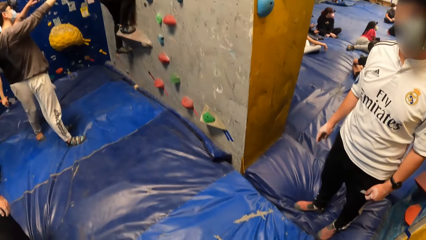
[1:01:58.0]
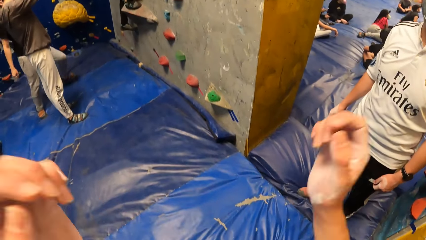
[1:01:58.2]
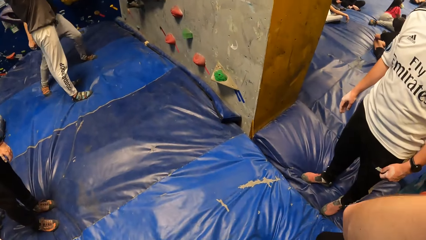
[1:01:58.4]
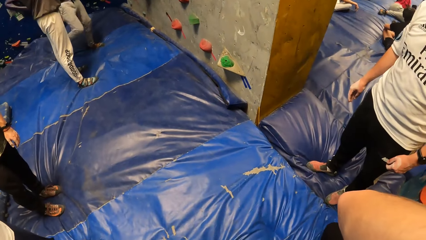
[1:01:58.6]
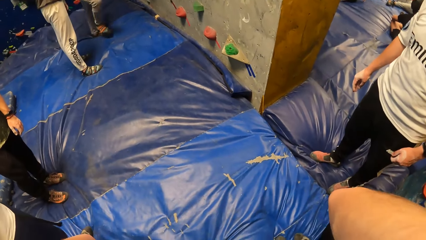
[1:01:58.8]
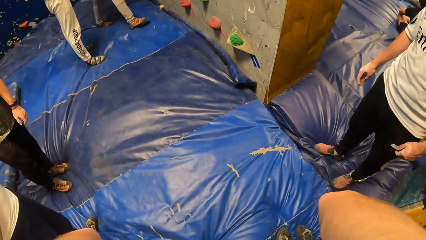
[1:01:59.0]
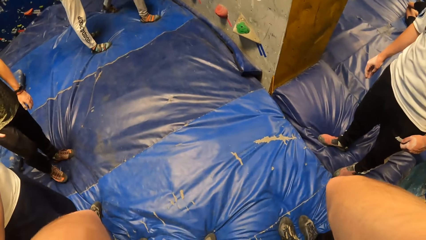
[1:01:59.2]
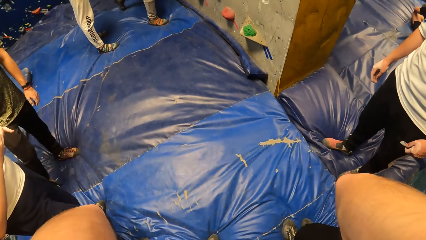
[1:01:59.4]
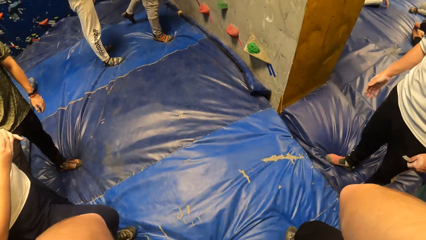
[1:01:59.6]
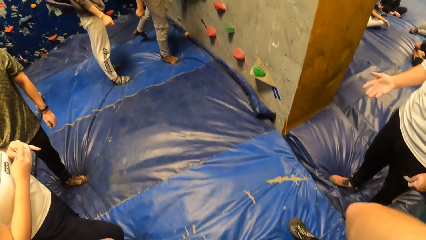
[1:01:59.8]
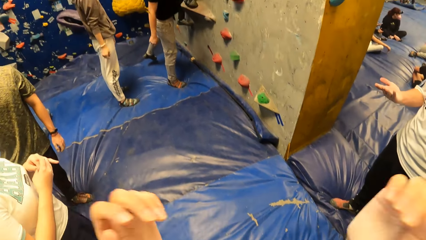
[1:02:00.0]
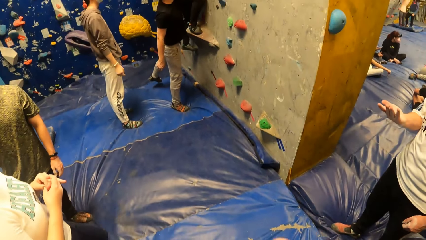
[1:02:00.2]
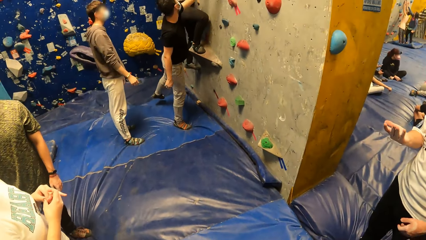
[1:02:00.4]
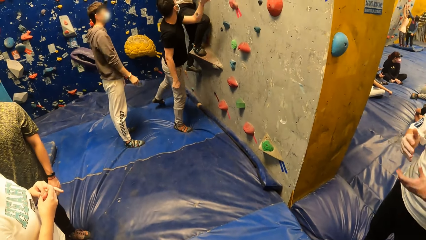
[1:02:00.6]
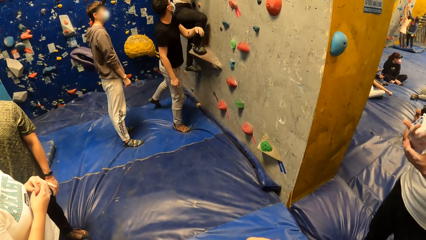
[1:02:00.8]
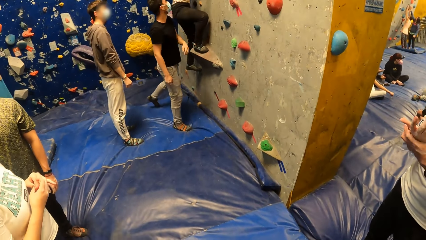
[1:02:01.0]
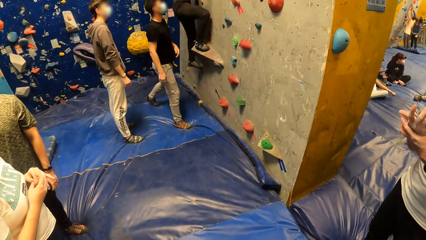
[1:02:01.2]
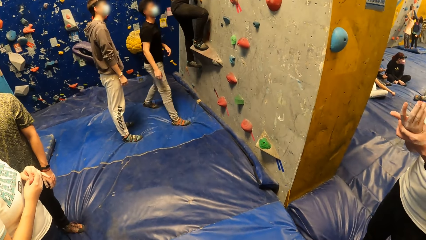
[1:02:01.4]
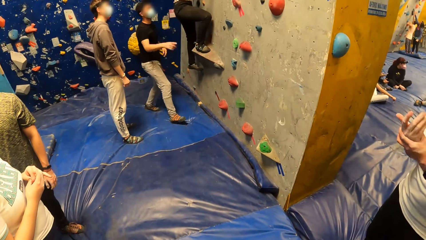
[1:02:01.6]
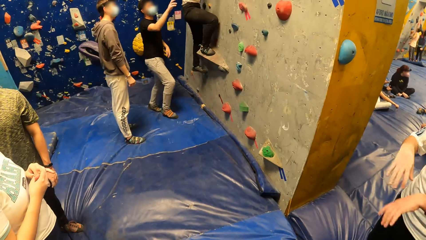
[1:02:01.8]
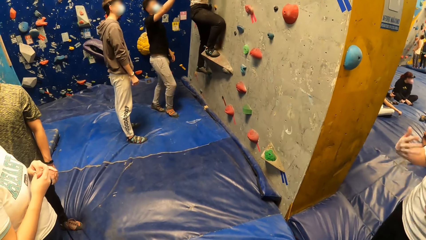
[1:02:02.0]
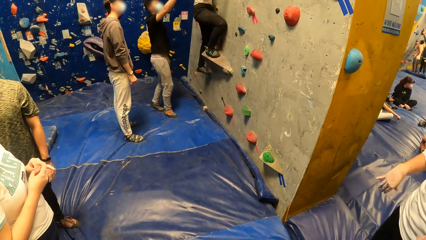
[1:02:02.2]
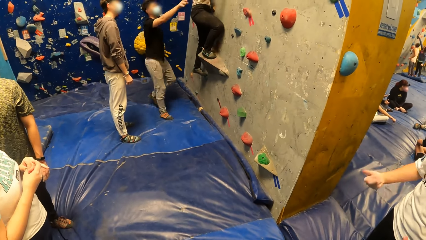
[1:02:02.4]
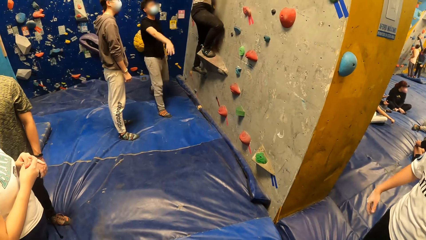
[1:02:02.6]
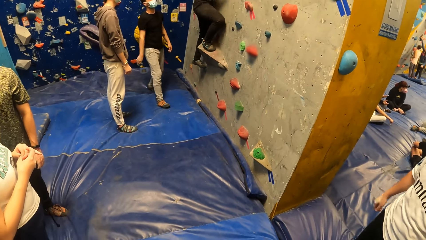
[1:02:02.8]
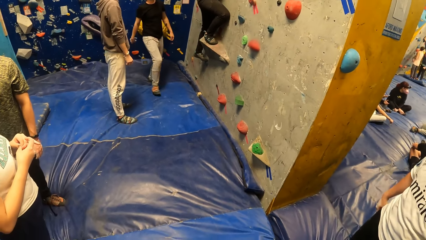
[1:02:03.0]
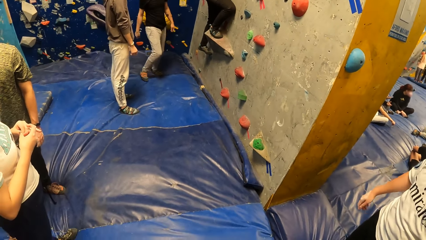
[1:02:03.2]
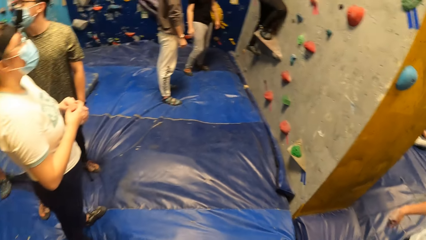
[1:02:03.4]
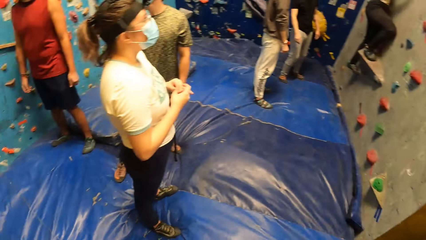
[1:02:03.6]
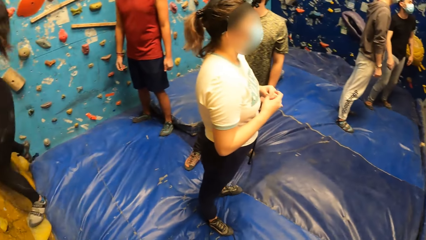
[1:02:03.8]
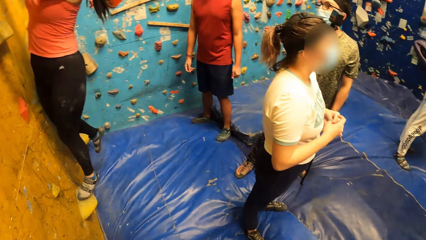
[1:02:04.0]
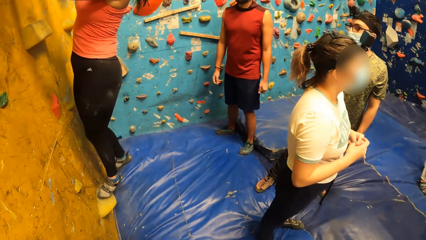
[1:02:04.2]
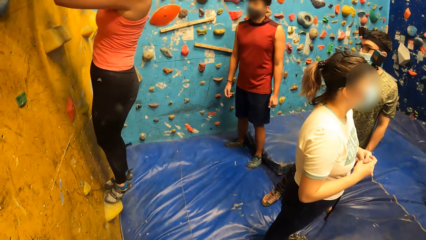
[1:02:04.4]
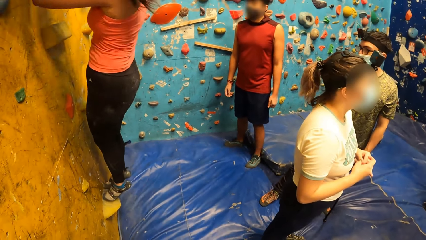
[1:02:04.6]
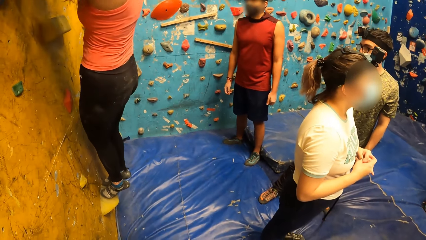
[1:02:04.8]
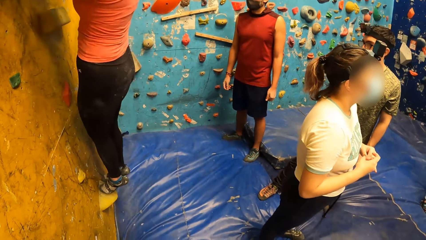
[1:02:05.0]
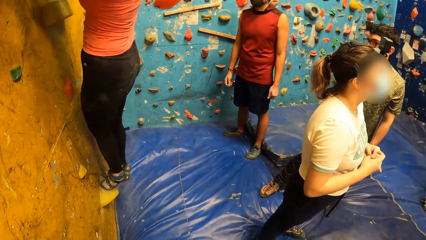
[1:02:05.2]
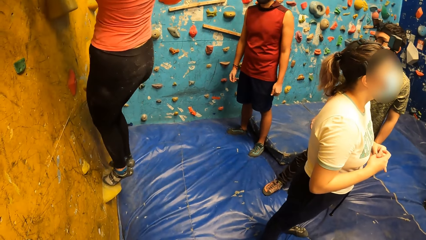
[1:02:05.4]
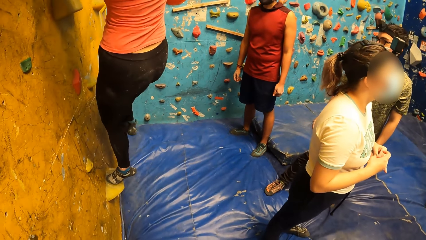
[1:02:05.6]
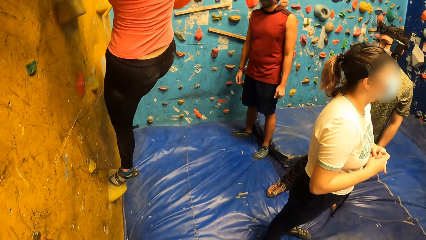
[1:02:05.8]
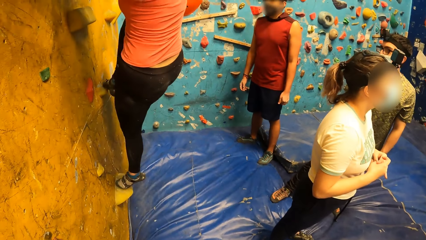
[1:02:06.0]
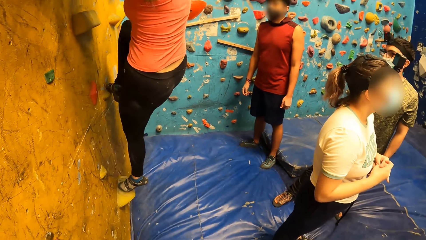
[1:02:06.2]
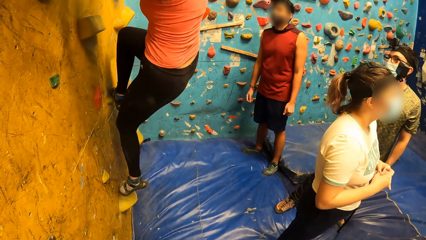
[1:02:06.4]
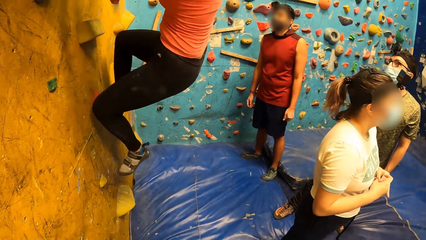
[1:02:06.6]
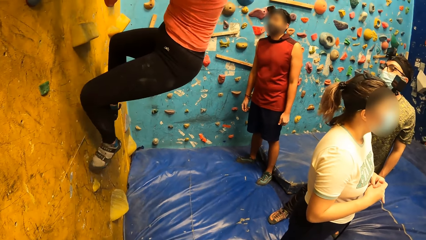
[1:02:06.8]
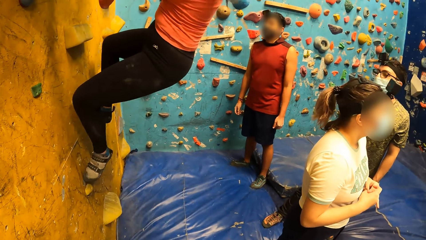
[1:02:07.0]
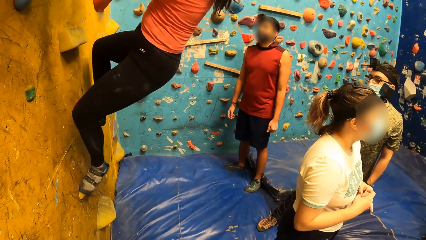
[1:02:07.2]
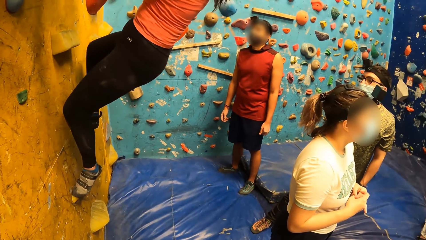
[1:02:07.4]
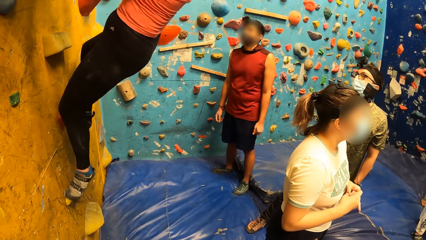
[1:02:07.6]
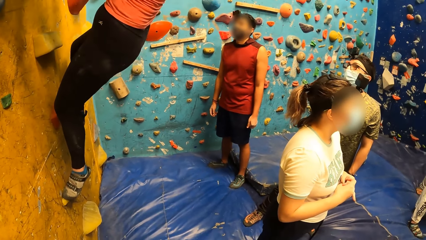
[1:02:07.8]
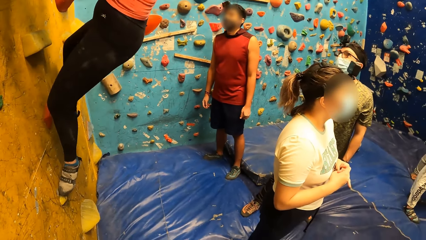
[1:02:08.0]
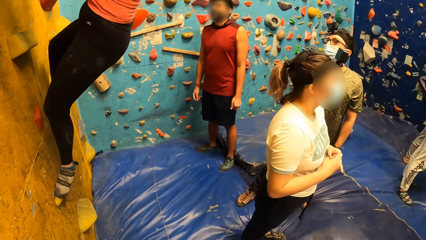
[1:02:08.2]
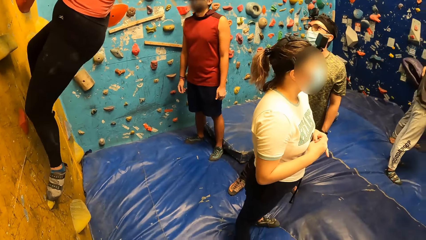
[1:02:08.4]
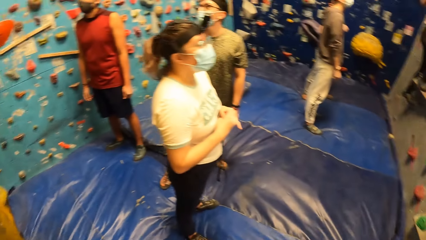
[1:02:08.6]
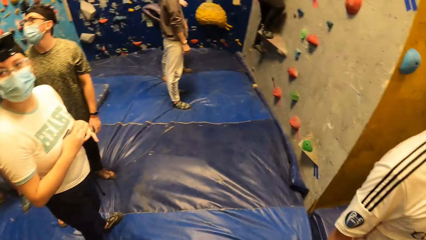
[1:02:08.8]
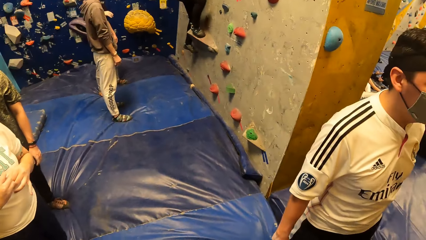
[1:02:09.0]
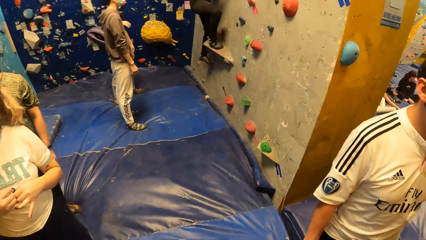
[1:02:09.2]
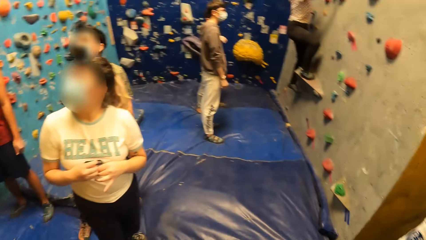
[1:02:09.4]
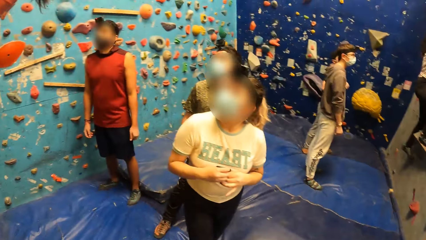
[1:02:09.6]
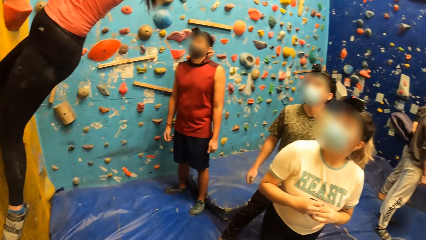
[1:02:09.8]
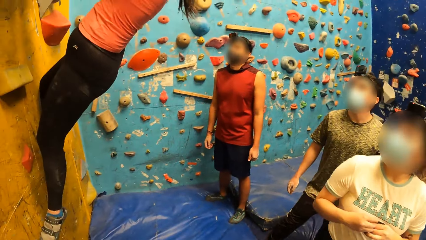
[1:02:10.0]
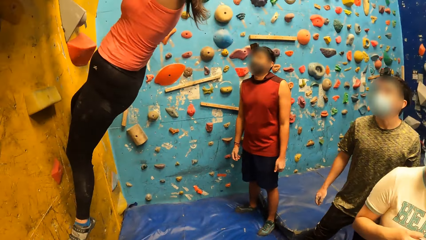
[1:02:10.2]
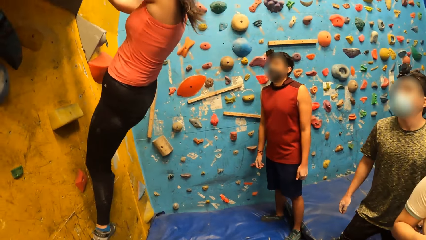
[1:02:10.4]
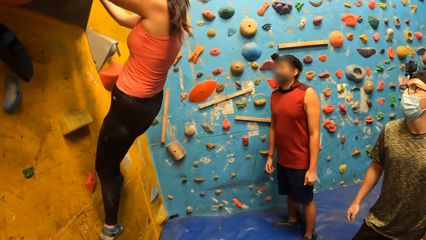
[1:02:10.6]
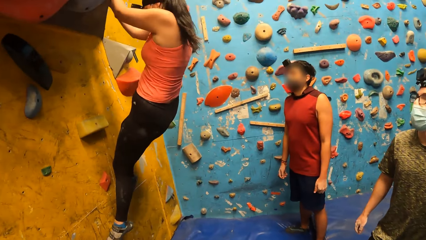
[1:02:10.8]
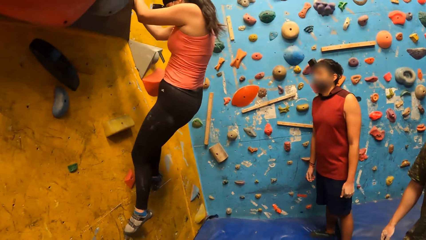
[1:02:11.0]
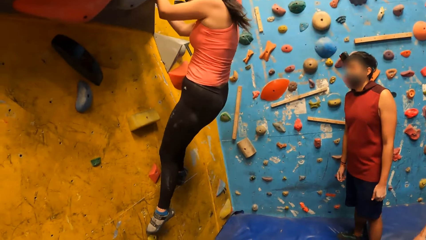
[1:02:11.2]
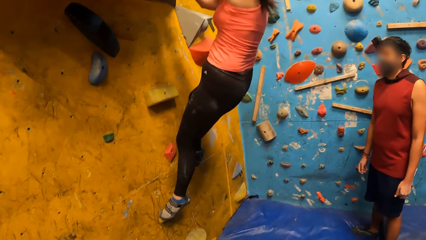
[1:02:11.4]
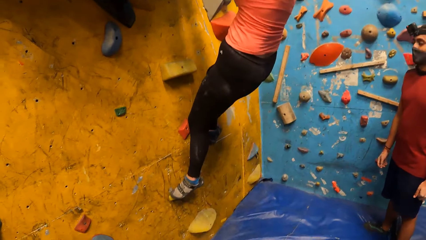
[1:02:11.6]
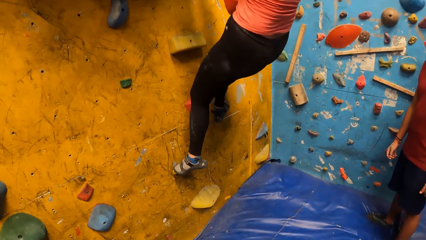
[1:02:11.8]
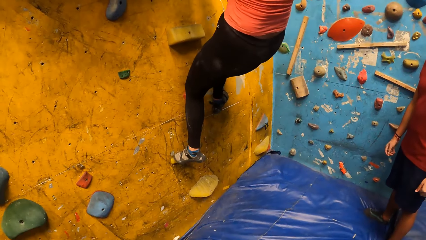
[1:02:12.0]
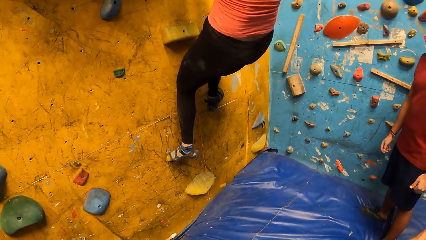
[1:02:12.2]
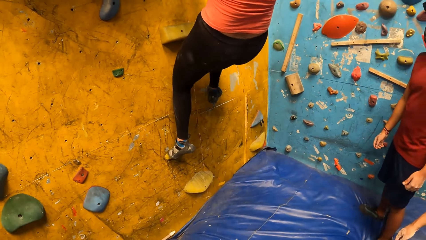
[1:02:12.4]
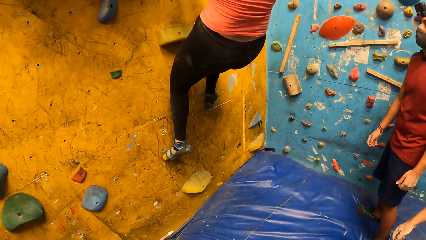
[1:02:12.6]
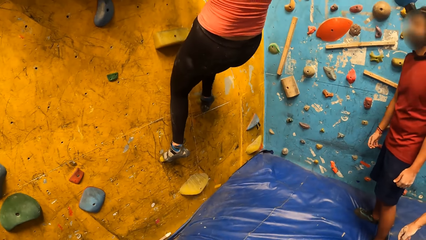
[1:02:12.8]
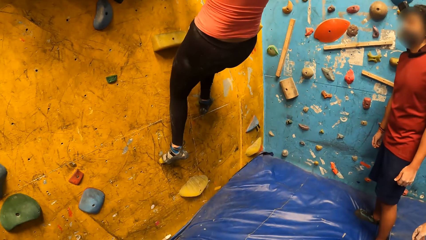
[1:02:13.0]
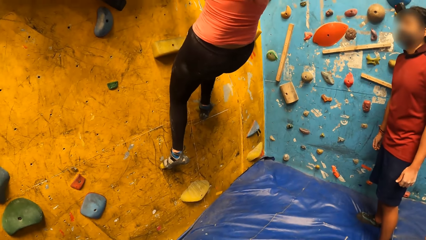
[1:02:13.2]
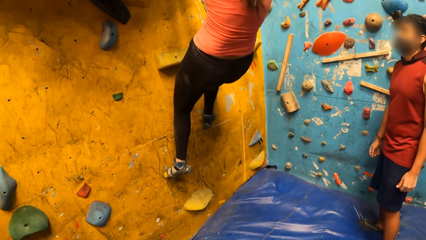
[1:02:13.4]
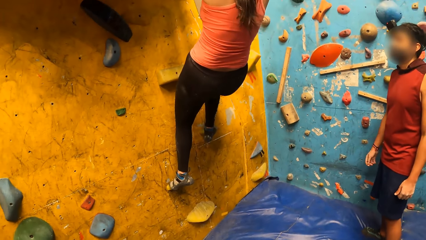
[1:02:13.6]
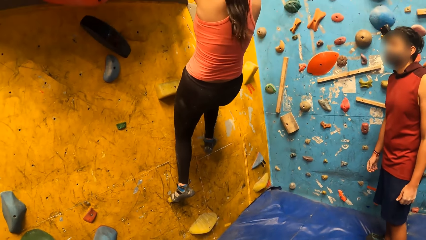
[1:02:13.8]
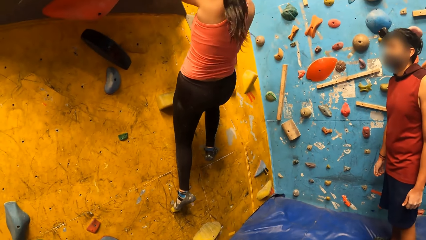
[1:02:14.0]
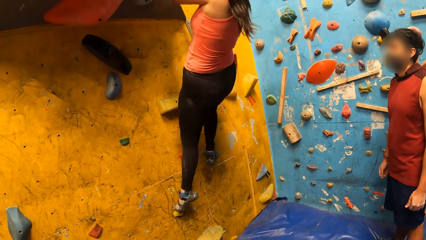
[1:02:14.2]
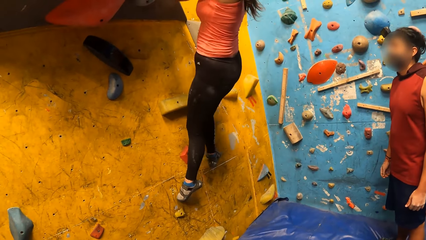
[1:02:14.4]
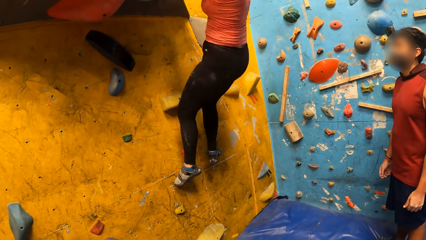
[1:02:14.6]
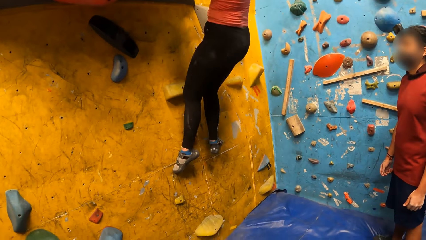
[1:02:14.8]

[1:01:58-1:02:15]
The camera wearer adjusts a camera on her head with her hands. The men dialogue with the ladies. Another lady climbs the rock. Another lady holds the rope.
